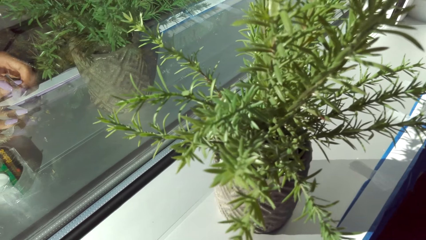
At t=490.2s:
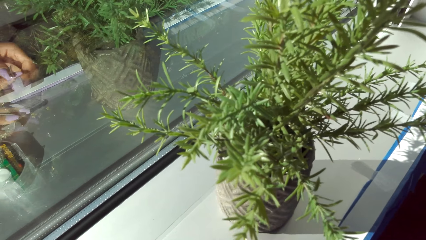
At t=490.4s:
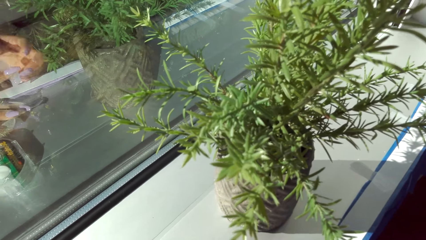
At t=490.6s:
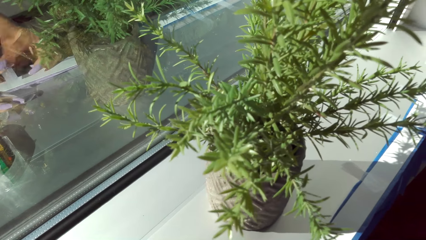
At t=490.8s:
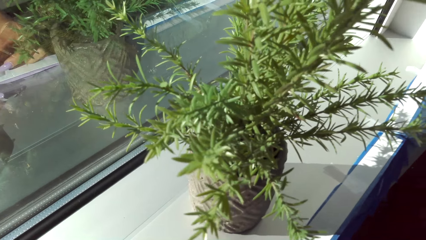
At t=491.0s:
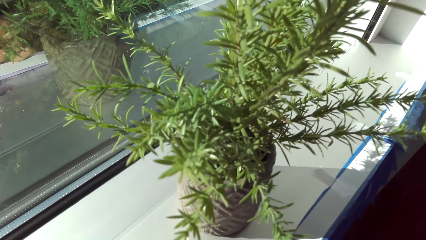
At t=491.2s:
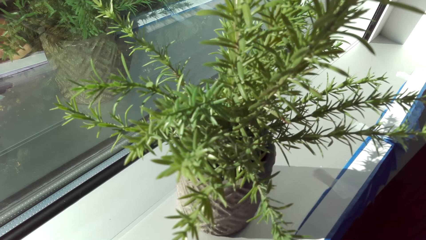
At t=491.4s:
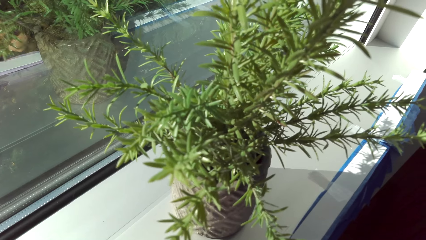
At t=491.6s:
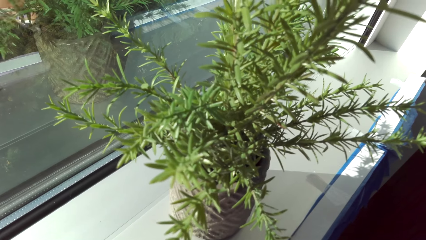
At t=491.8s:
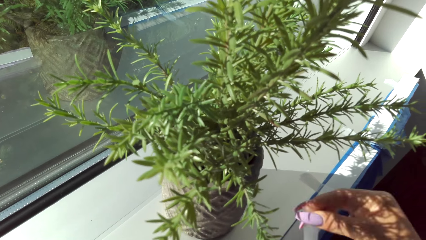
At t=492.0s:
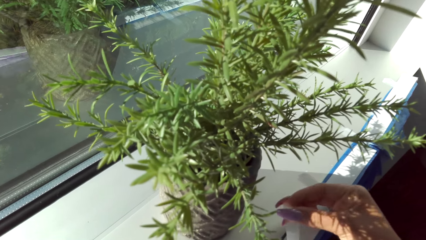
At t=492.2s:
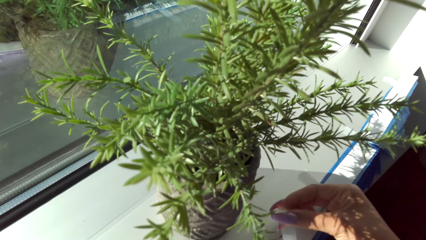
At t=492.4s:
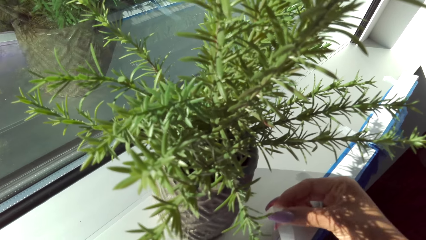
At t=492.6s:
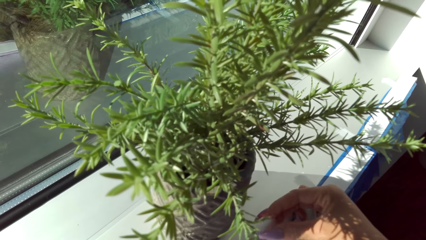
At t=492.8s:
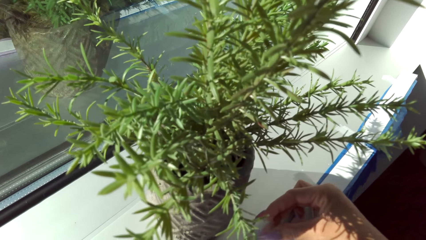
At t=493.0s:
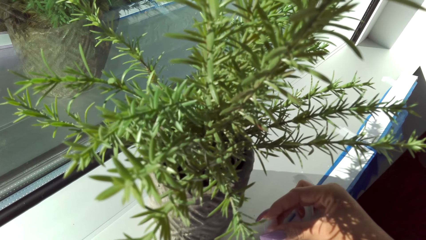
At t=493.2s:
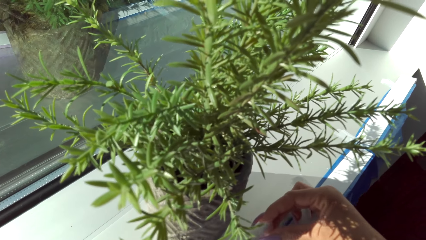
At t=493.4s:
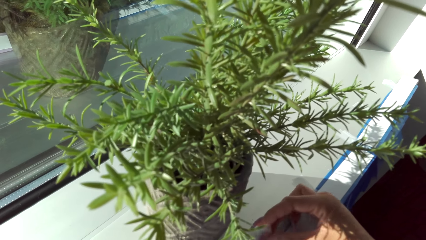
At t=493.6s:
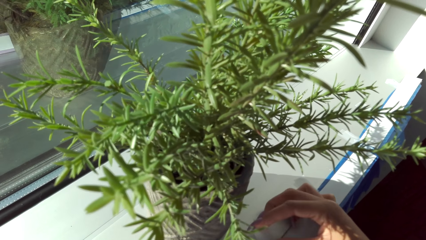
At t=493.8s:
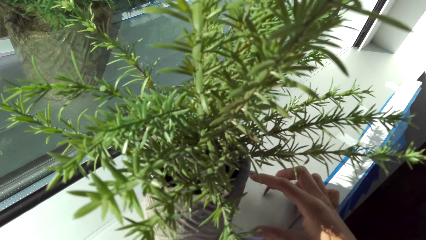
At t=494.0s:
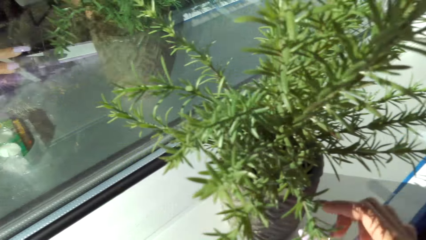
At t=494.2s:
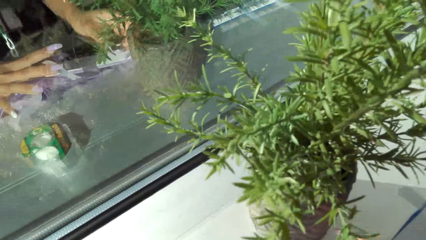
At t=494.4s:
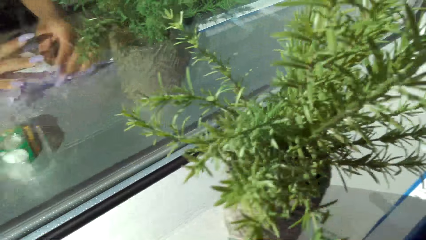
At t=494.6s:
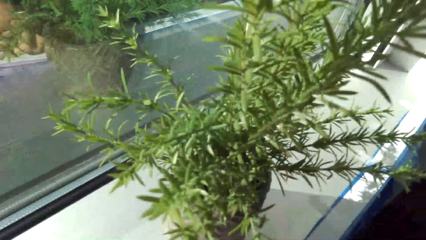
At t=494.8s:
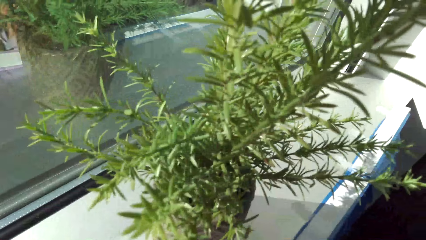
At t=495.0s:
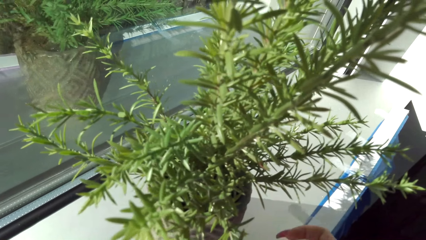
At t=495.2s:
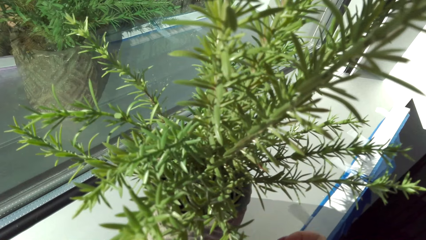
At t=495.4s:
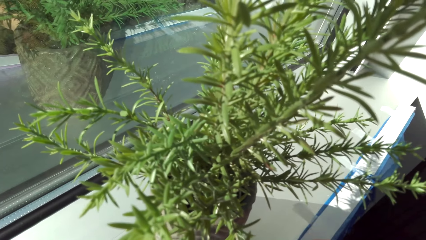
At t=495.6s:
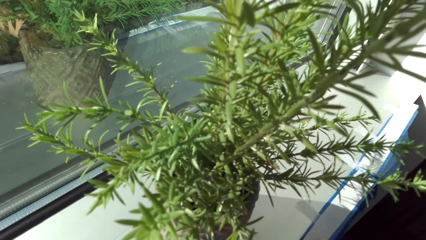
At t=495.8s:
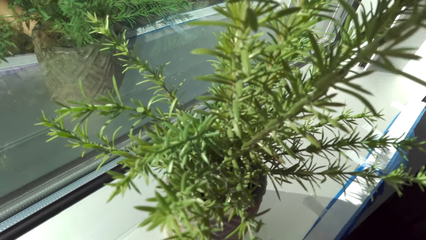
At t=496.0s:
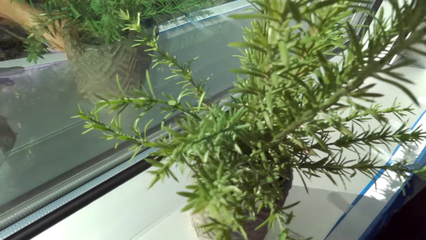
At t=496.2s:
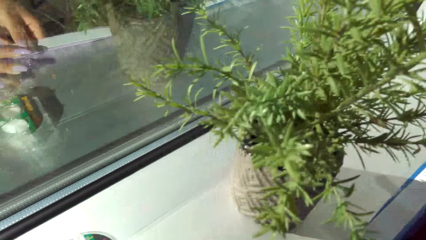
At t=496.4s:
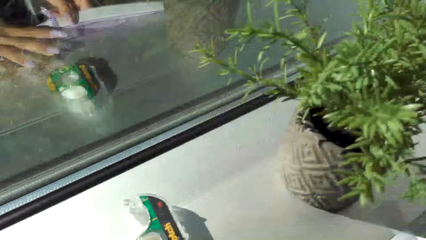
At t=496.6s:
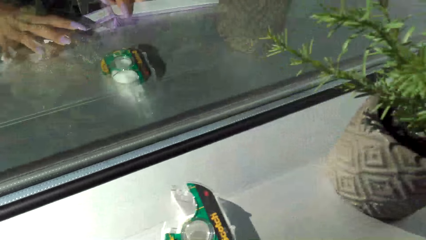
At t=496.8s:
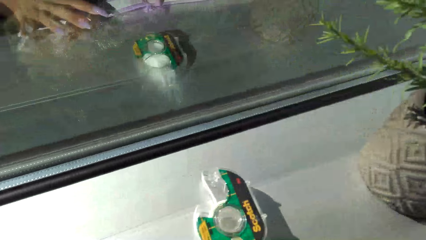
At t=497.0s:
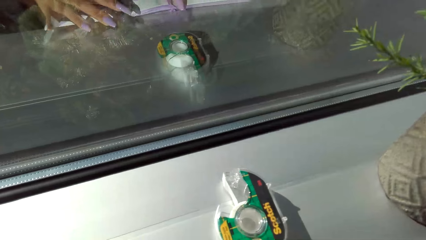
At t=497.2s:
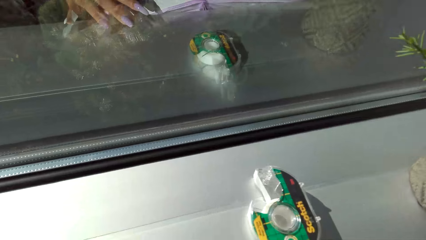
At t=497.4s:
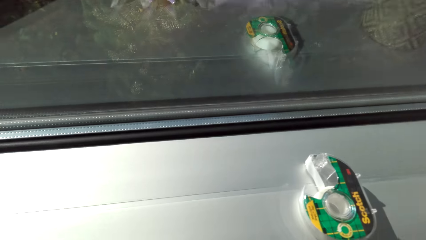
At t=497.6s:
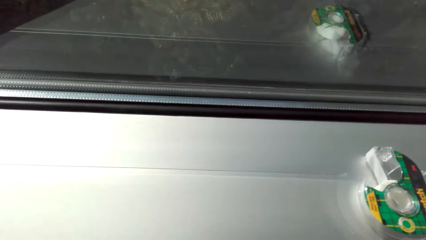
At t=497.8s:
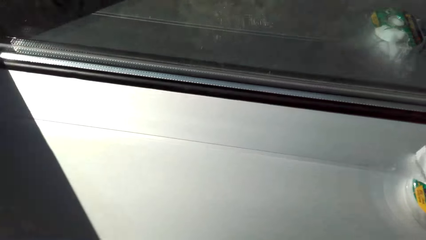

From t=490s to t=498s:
The camera wearer sticks the decoration on the wall.

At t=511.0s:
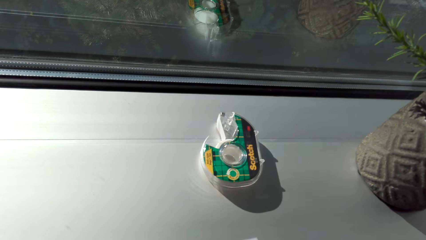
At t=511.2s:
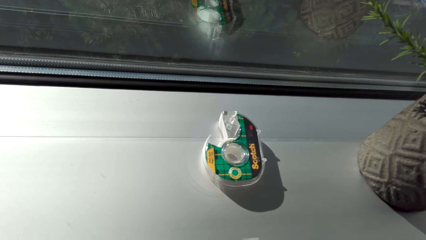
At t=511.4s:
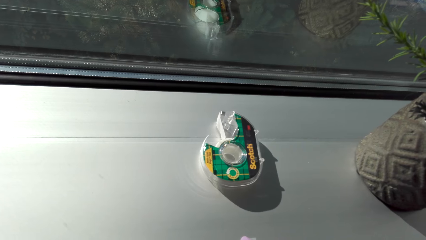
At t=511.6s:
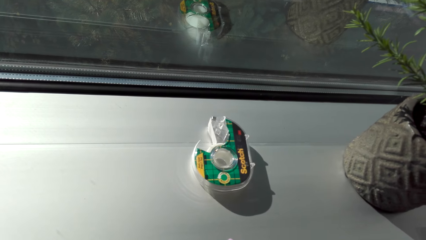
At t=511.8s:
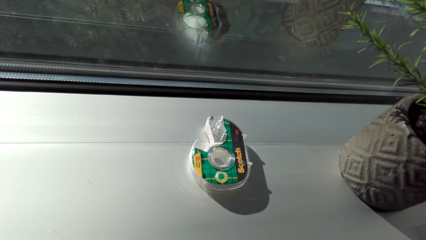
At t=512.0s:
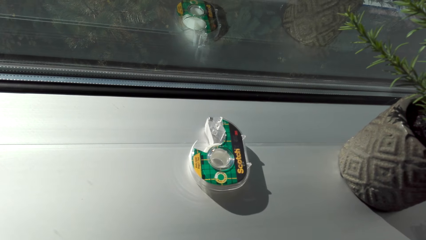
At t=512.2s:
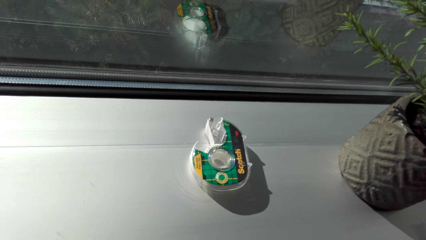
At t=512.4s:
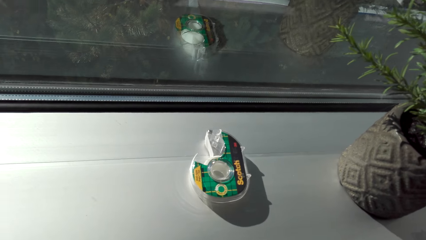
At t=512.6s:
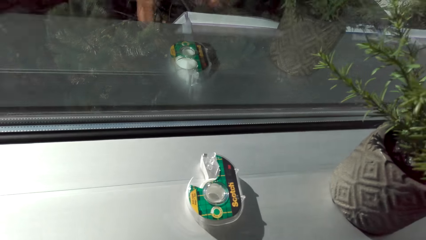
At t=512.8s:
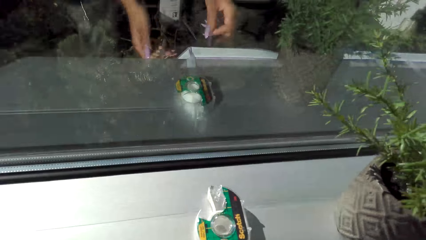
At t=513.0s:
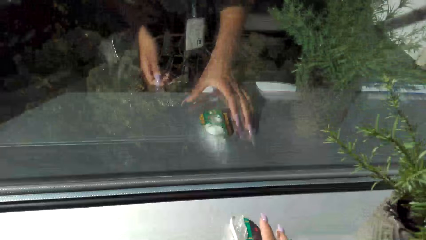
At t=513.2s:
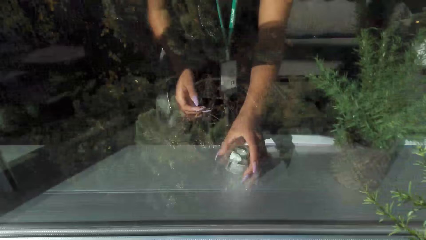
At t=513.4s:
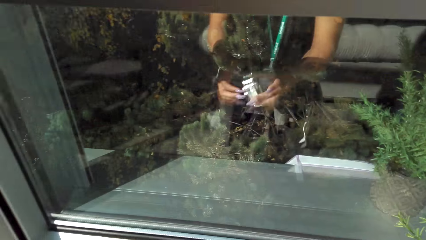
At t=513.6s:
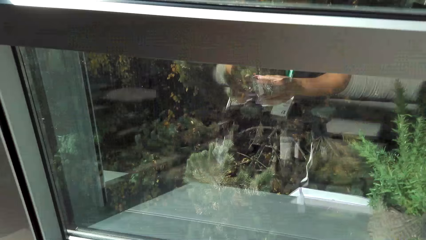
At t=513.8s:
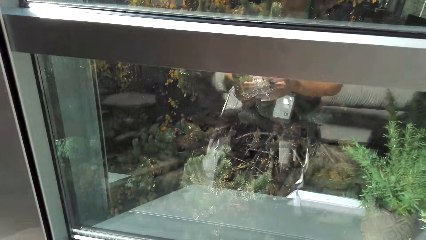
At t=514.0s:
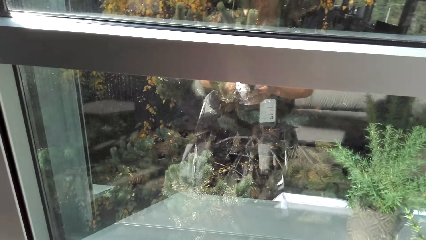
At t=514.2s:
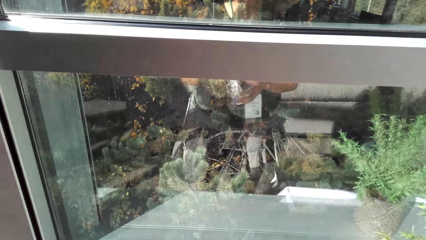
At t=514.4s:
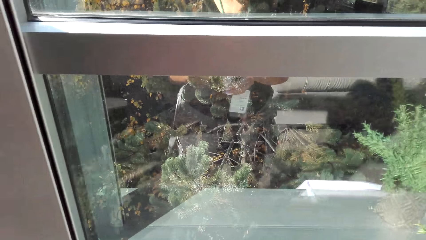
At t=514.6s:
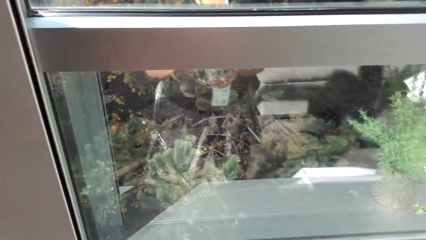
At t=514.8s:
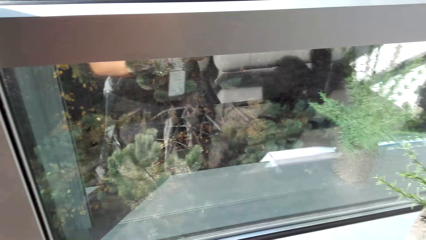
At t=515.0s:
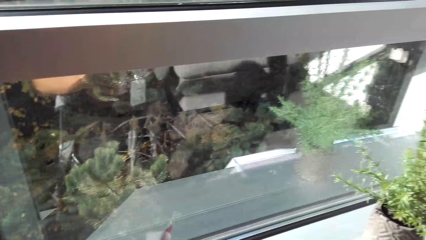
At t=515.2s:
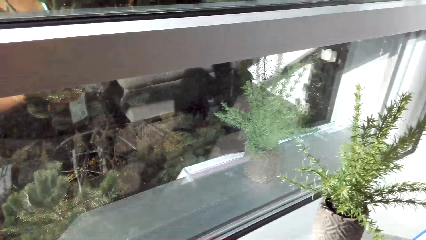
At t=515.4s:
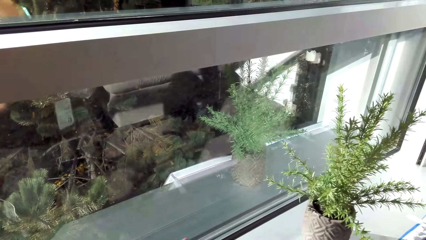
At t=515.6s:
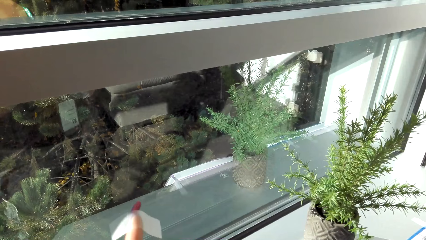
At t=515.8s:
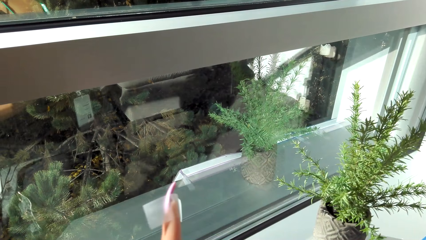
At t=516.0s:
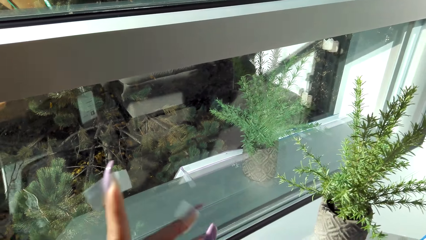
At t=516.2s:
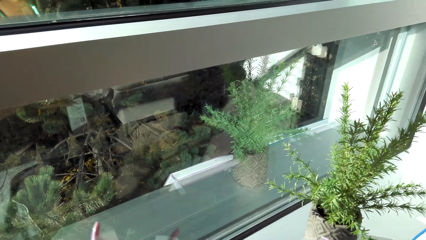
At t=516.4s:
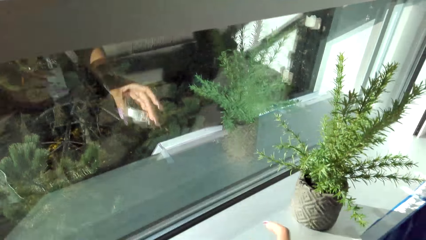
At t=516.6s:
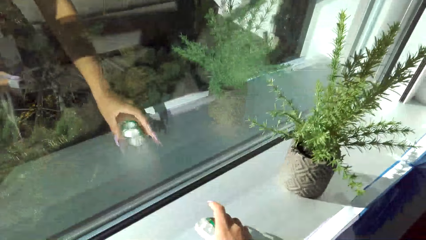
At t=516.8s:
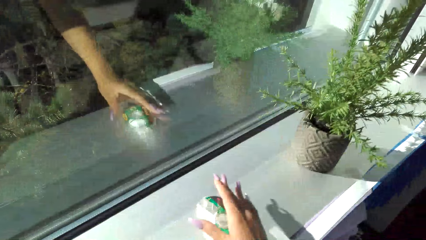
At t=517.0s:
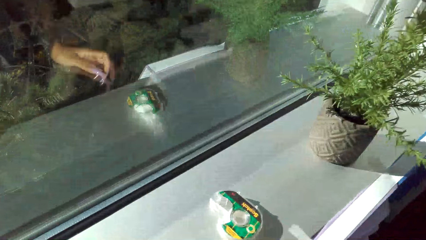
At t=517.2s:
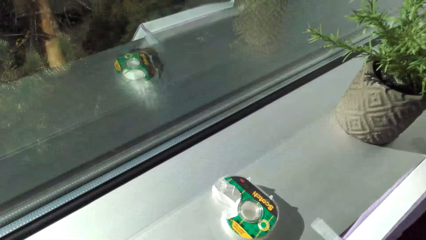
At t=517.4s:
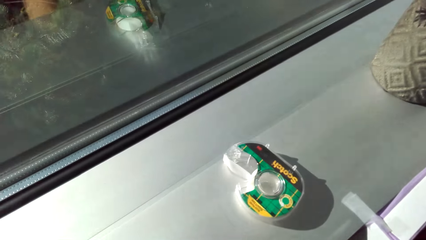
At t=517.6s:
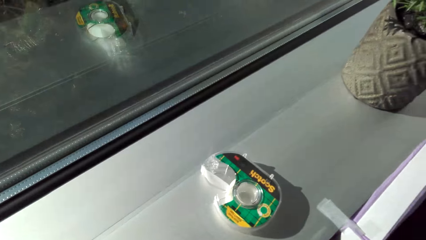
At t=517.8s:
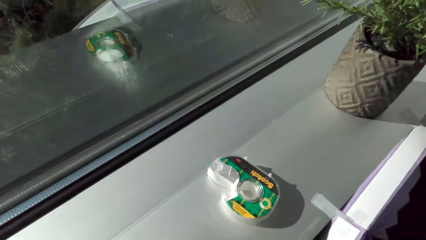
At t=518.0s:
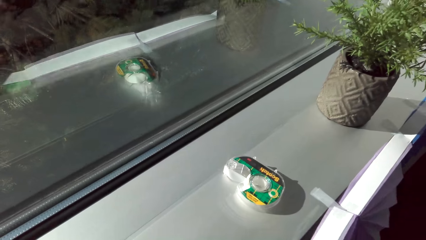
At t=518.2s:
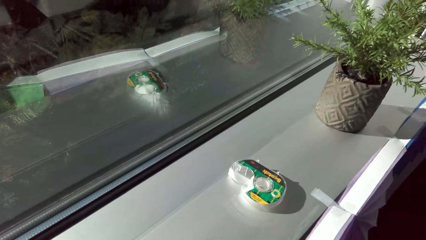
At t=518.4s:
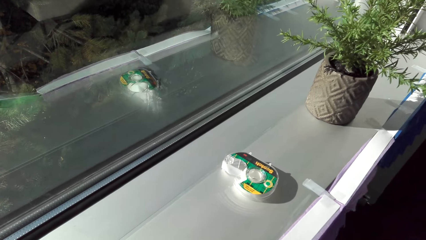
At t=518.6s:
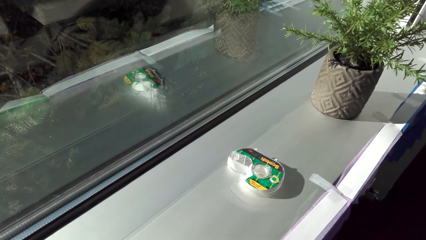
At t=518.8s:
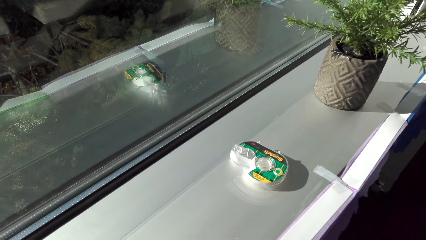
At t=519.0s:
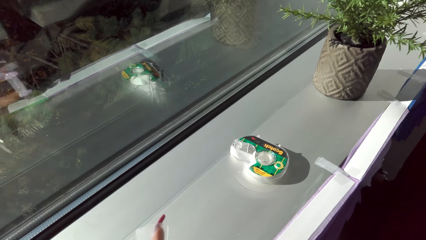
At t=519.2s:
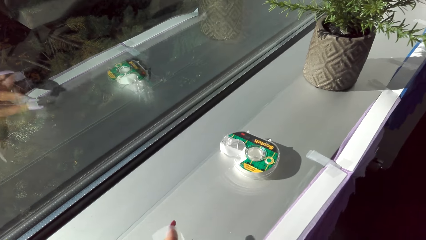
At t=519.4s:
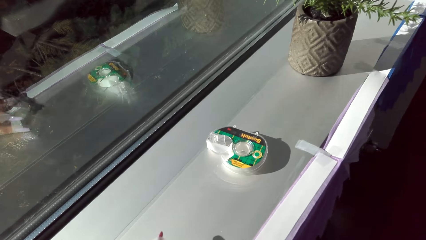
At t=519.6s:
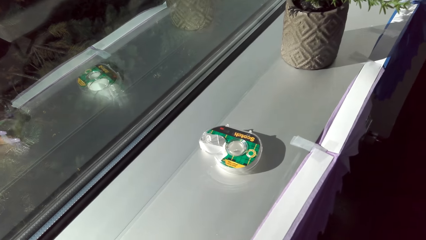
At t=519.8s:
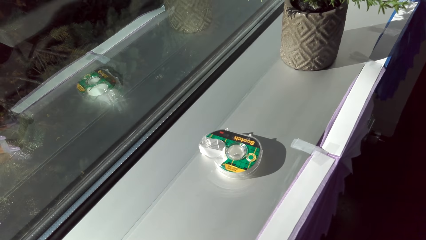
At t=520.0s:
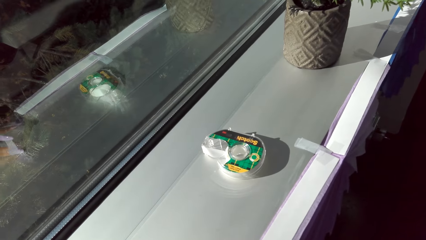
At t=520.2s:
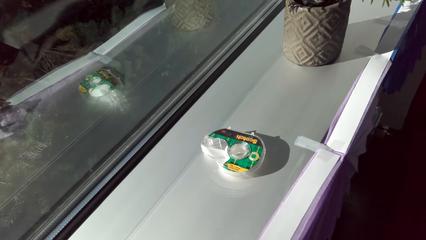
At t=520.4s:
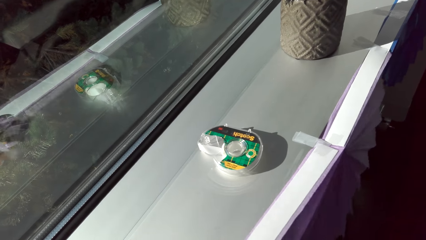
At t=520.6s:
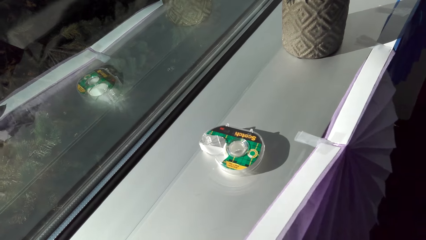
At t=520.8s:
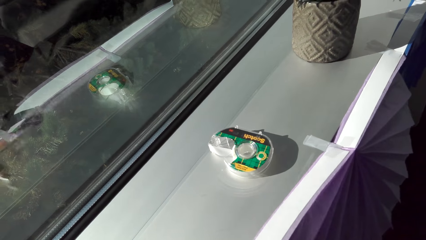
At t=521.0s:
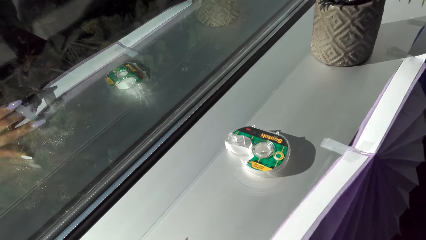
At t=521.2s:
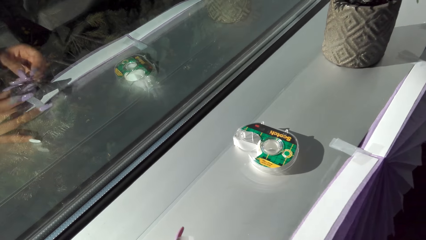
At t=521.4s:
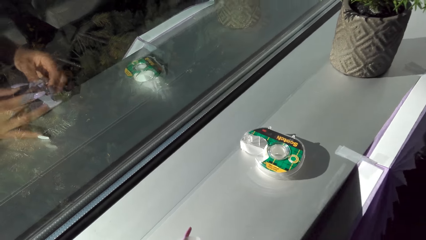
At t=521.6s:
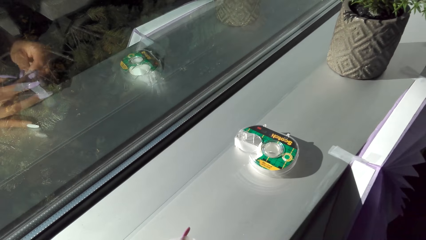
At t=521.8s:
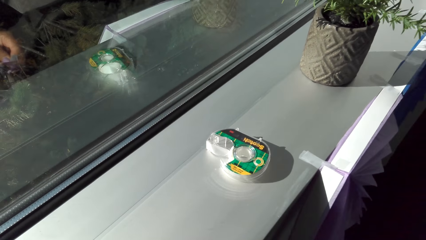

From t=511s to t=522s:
The camera wearer picks up the masking tape. They put the masking tape on the surface. They stick the decoration on the wall.
